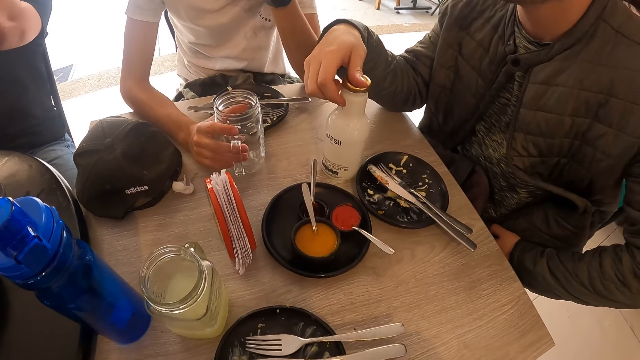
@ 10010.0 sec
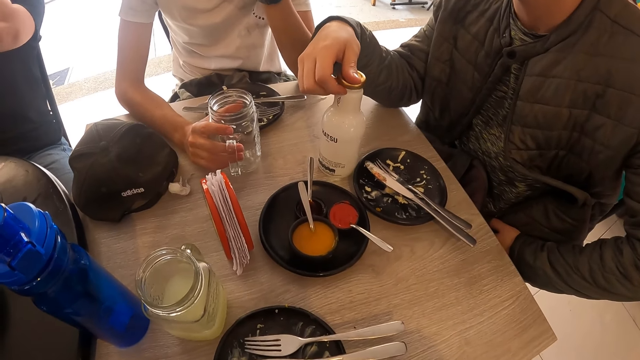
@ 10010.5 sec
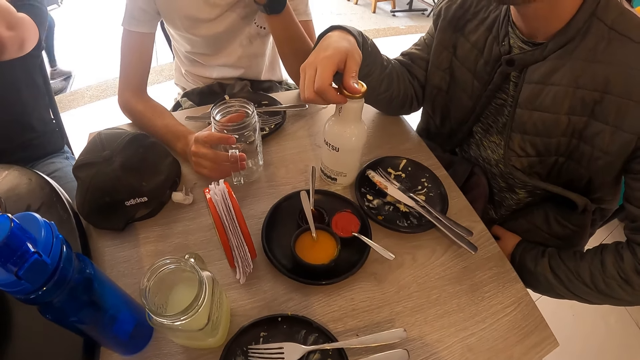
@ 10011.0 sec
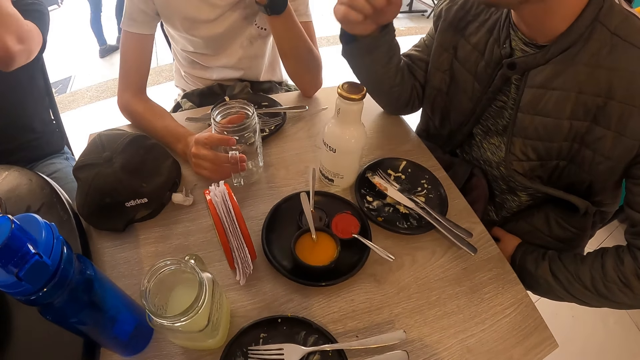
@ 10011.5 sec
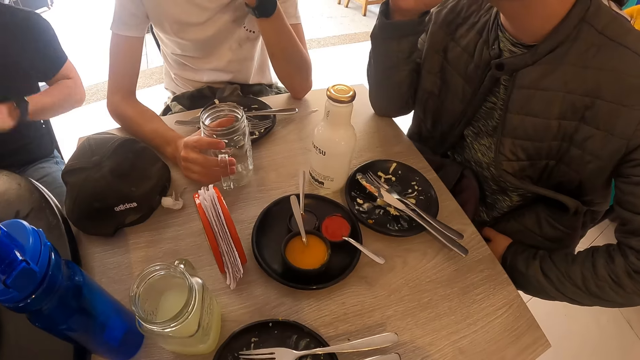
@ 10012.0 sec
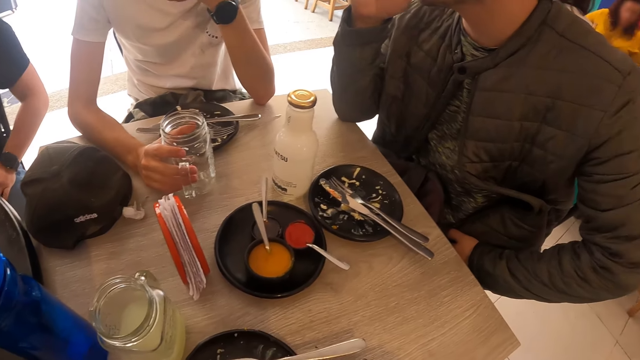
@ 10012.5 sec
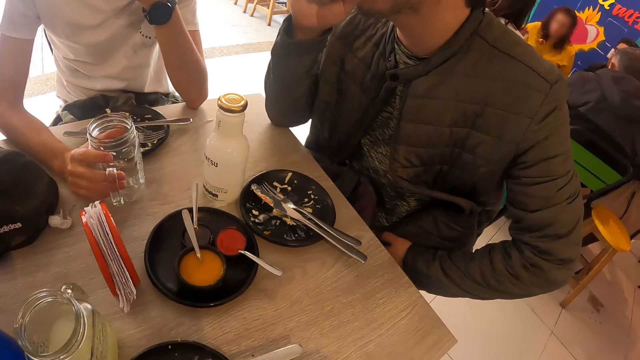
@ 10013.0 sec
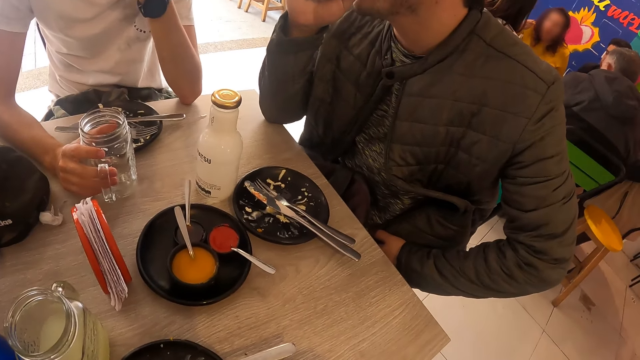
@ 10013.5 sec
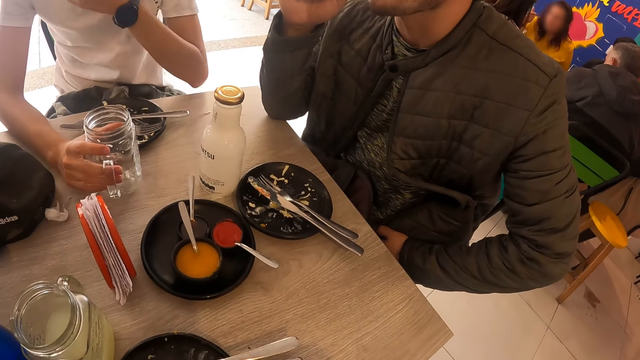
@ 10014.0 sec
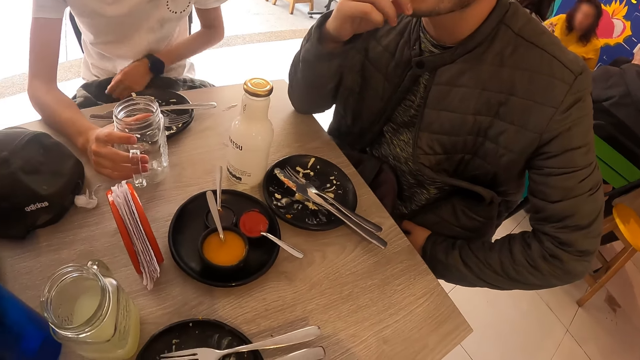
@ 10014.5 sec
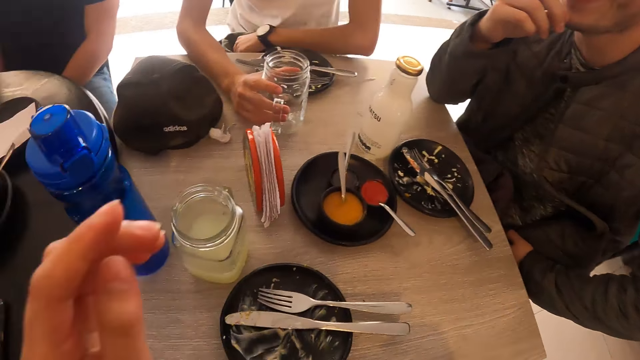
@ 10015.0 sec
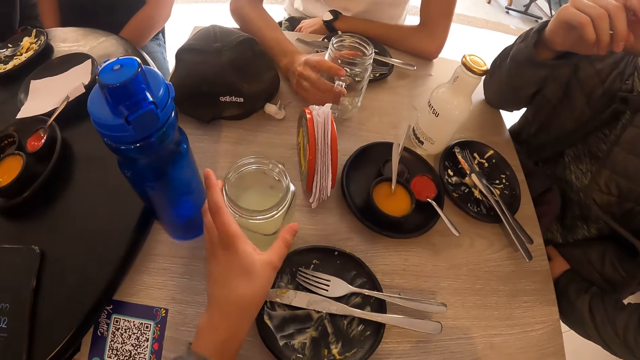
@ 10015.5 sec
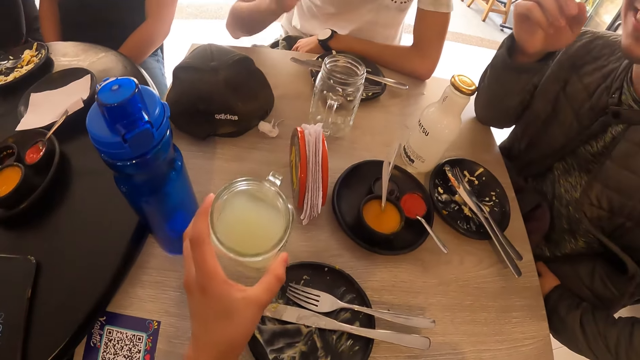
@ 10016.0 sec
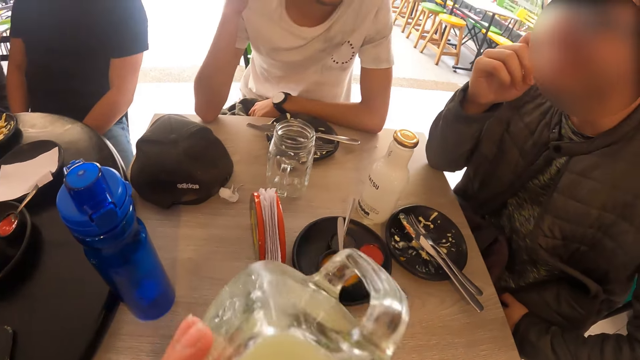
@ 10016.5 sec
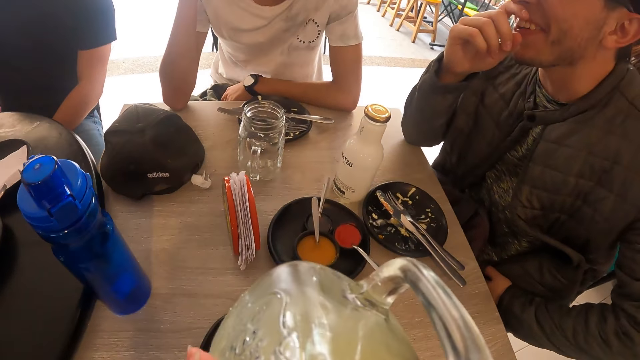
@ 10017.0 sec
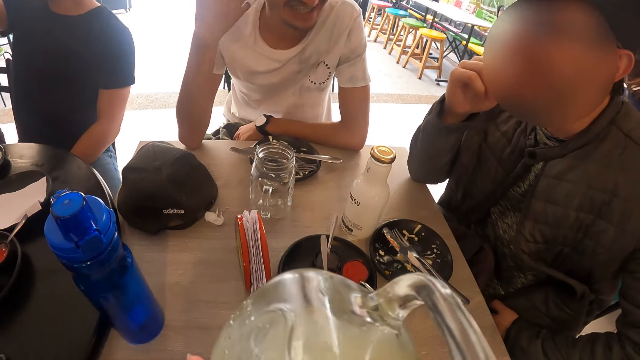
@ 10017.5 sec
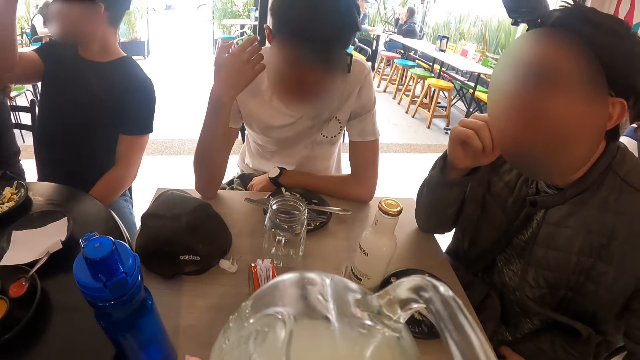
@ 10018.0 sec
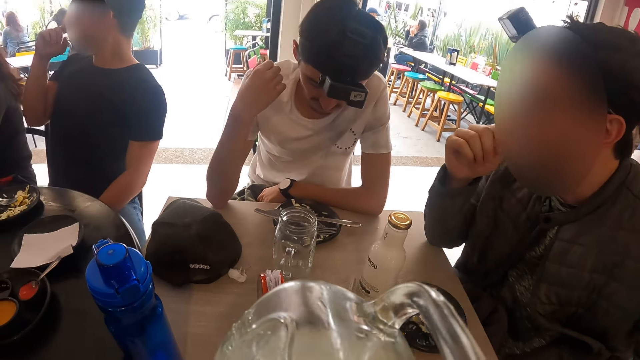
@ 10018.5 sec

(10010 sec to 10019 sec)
The man moves his hand. The camera wearer picks up the cup of juice from the table with his left hand. He drinks from the cup of juice in his left hand.

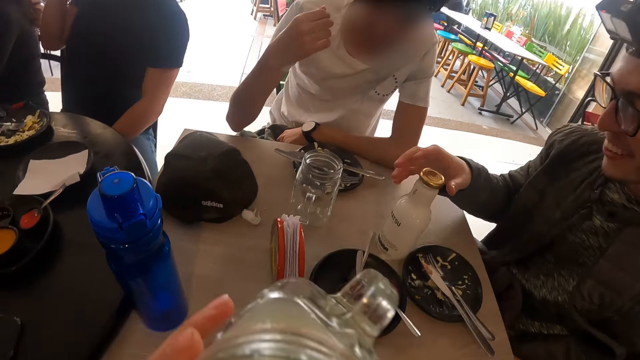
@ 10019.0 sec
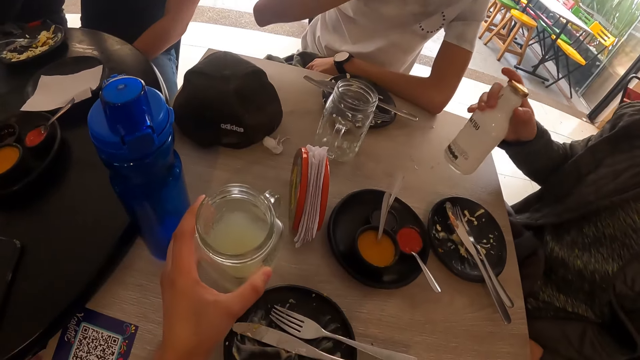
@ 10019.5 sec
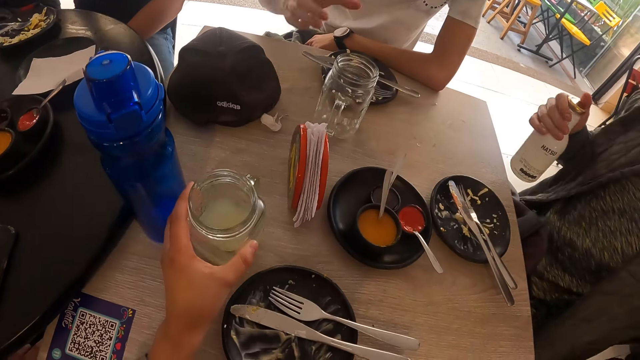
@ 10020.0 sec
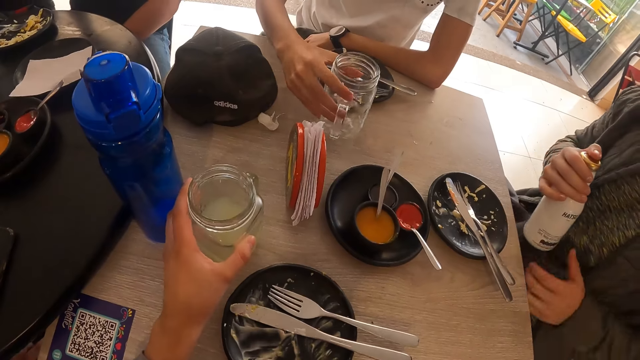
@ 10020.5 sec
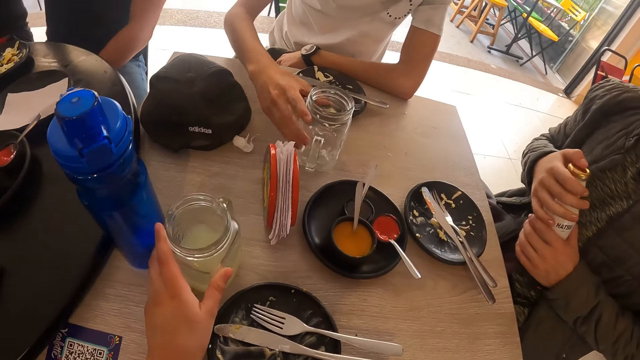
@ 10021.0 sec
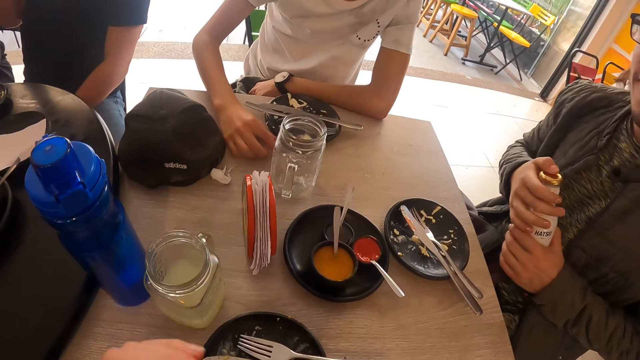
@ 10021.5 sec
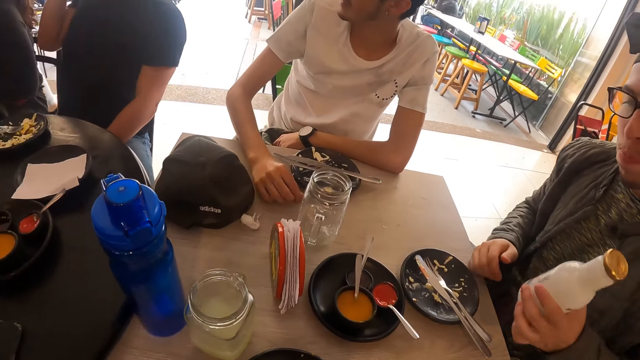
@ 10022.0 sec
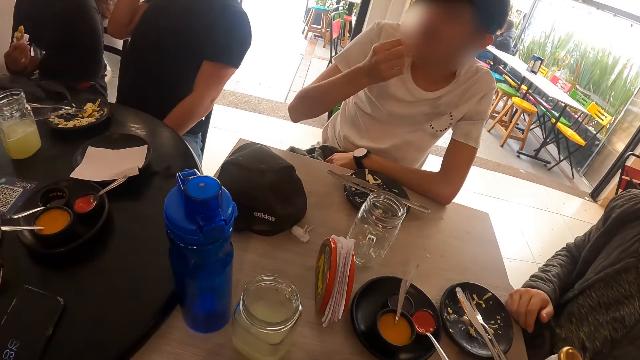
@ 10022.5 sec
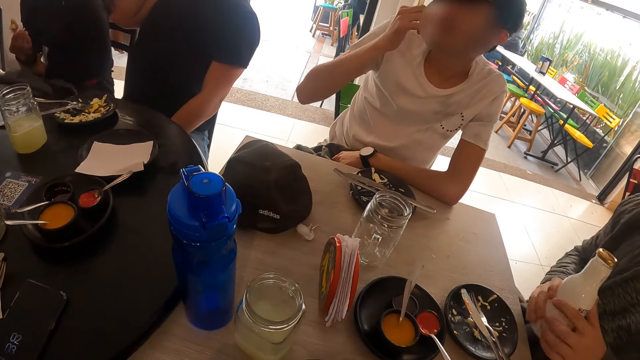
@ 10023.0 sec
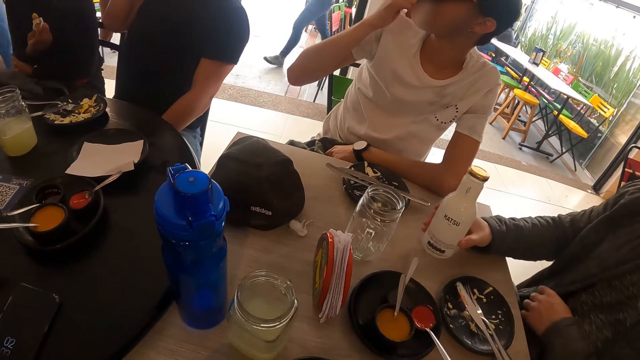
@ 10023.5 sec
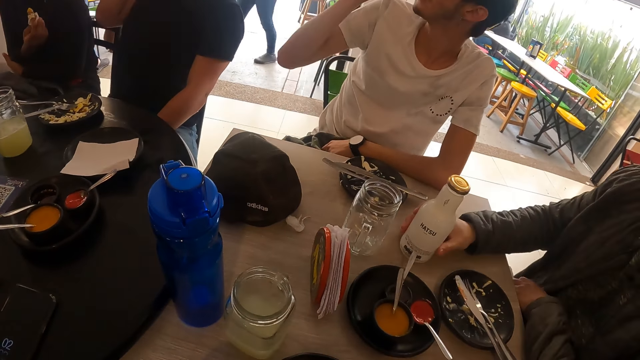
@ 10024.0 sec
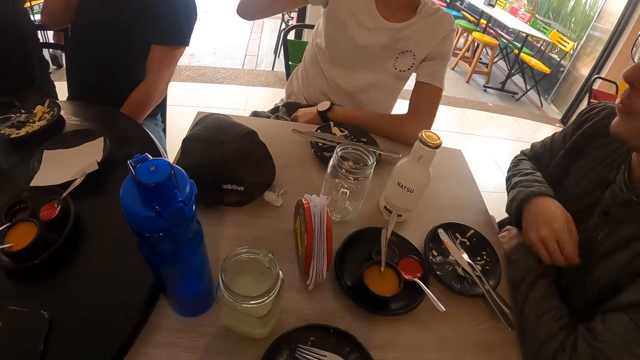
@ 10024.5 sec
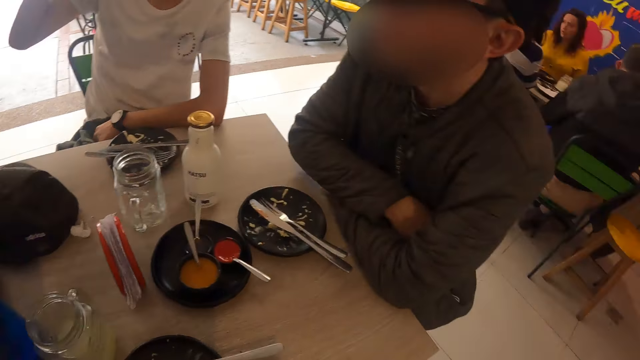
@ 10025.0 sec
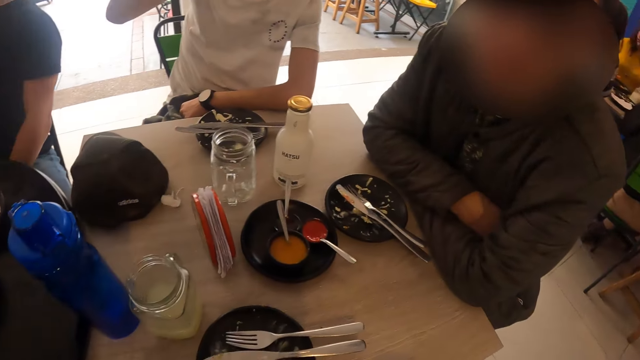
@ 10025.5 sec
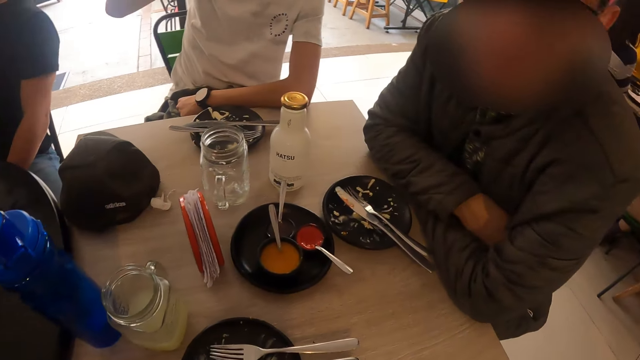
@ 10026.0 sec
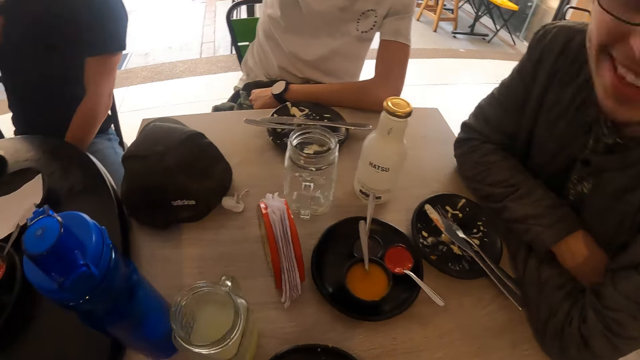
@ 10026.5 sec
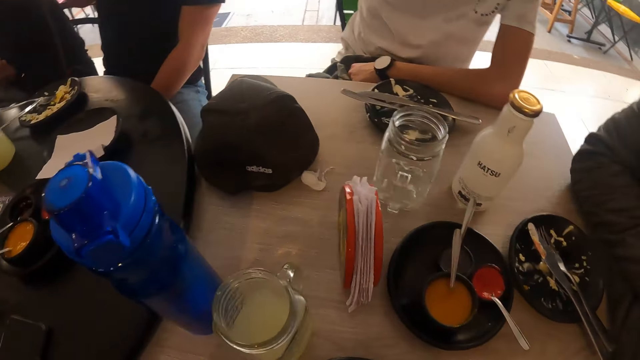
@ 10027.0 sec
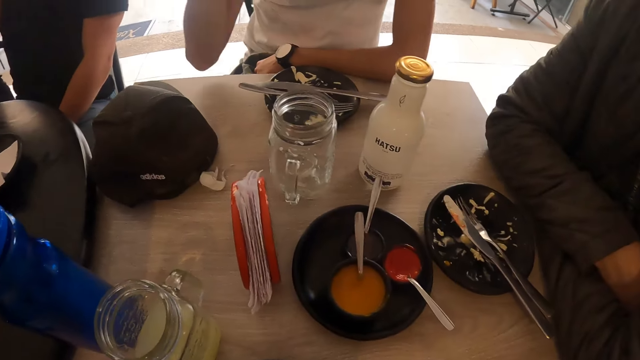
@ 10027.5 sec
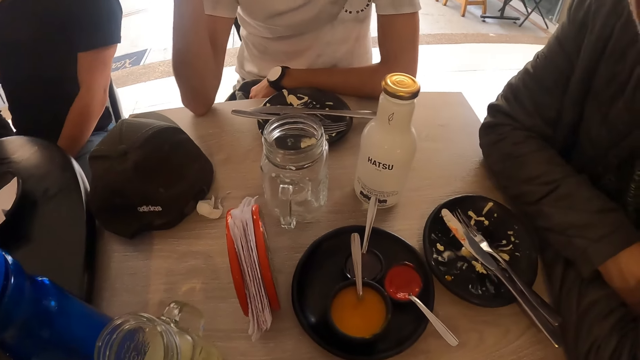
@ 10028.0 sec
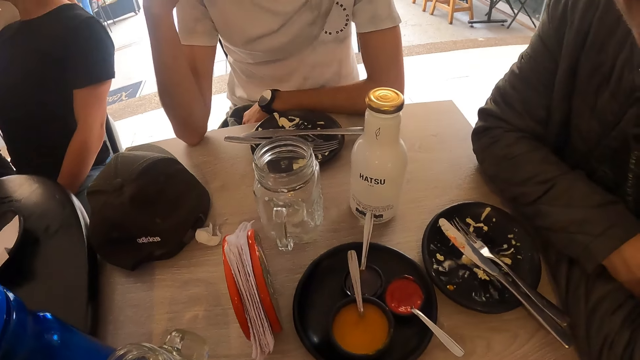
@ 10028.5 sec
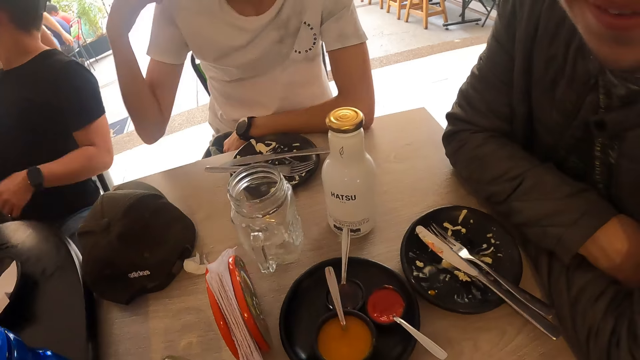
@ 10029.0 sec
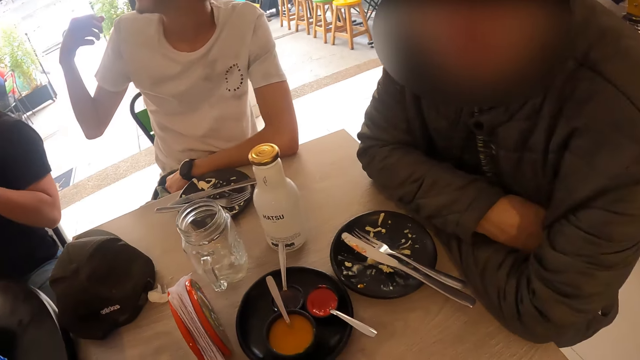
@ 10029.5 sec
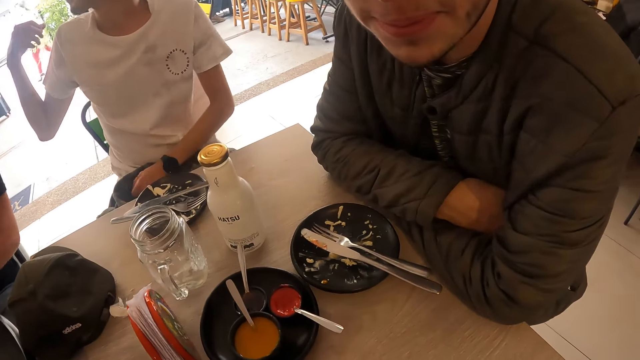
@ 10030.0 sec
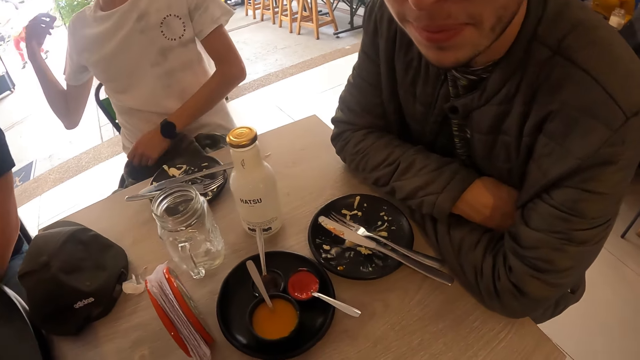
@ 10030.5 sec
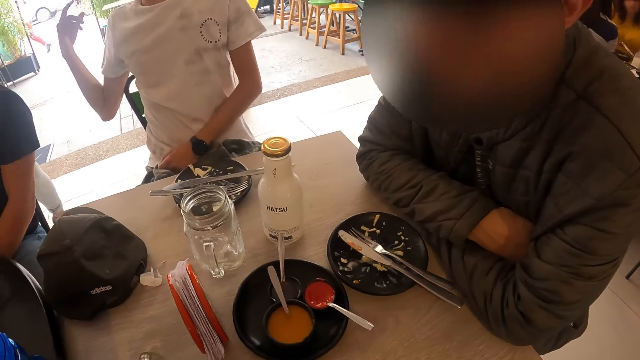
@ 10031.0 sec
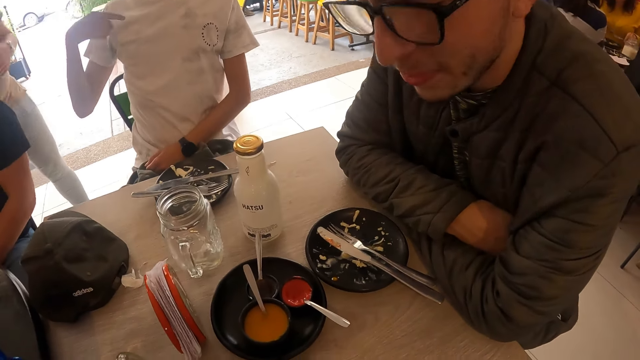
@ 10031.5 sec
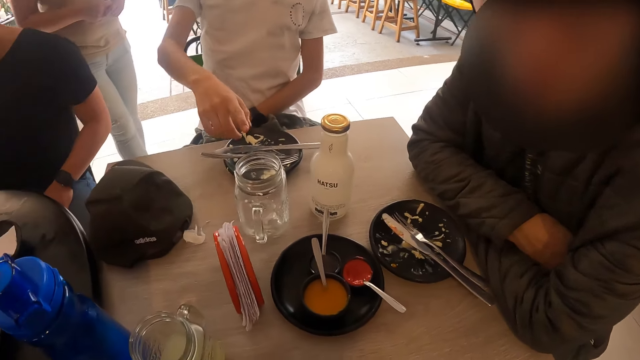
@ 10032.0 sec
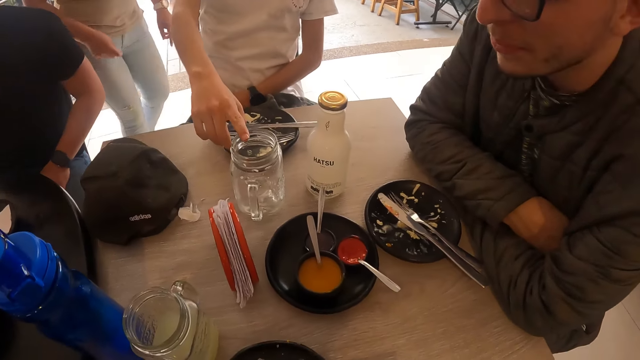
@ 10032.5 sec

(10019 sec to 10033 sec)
The man picks up the bottle of drink from the table with his right hand. The camera wearer drops the cup of juice in his left hand on the table. The man moves the bottle. Another man picks up an empty cup from the table with his right hand. The first man passes the bottle of drink from his right hand to his left hand. The other man drops the empty cup in his right hand on the table and moves the glass. The first man passes the bottle of drink from his left hand to his right hand, drops the bottle of drink in his right hand on the table and moves his hand. The first man converses with the camera wearer.
